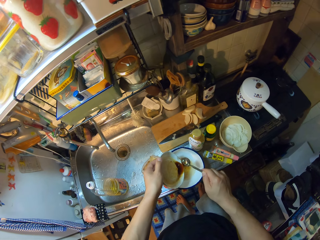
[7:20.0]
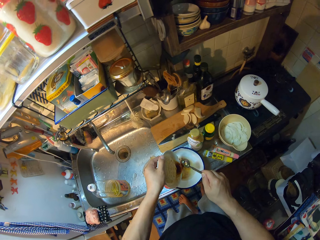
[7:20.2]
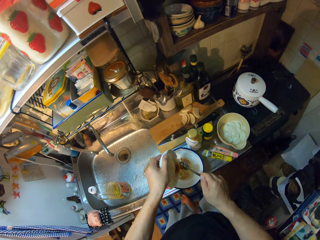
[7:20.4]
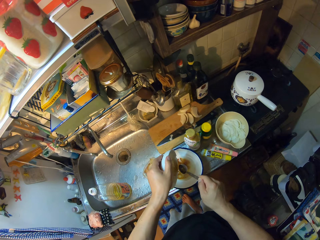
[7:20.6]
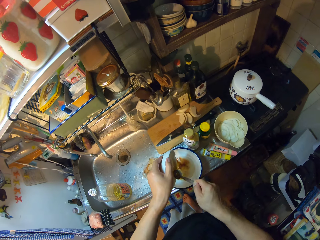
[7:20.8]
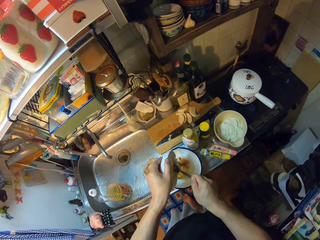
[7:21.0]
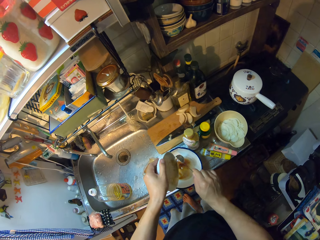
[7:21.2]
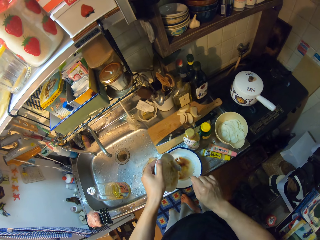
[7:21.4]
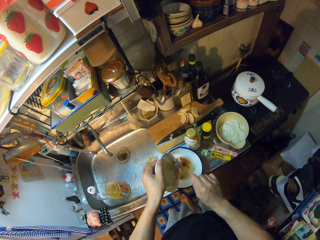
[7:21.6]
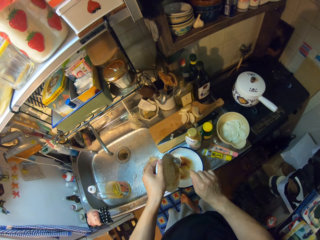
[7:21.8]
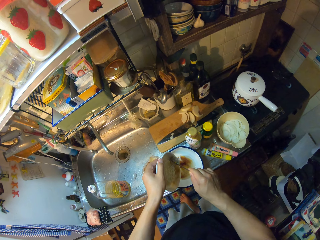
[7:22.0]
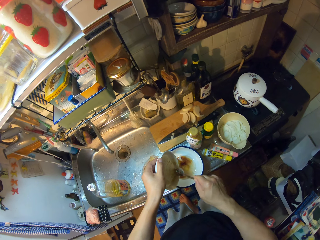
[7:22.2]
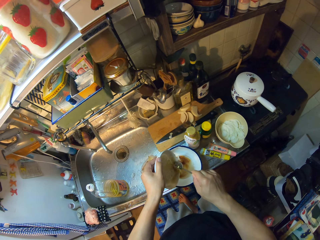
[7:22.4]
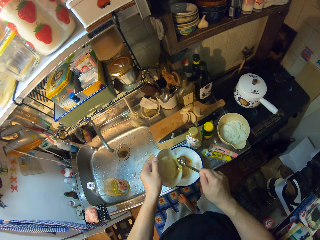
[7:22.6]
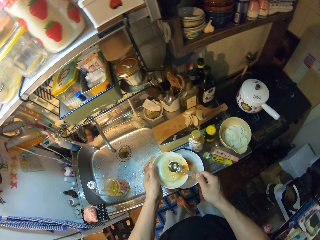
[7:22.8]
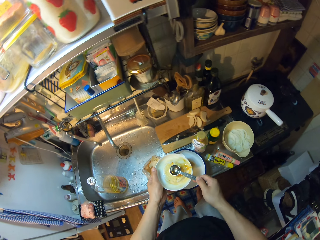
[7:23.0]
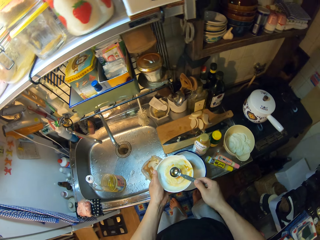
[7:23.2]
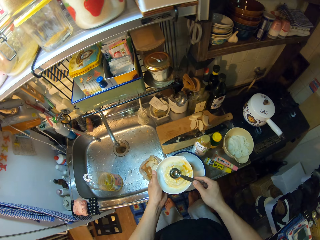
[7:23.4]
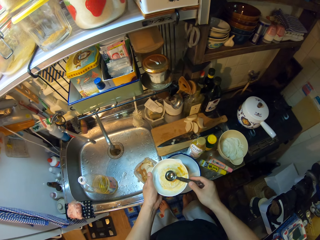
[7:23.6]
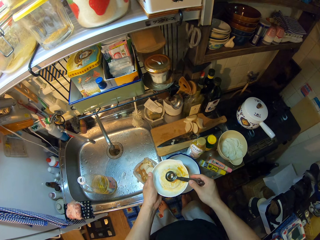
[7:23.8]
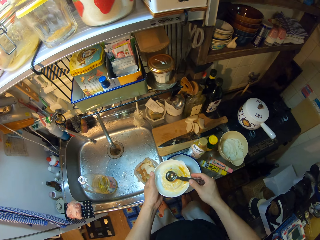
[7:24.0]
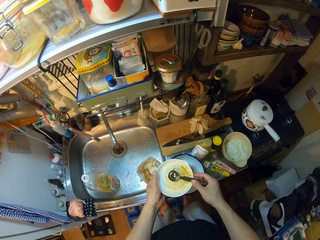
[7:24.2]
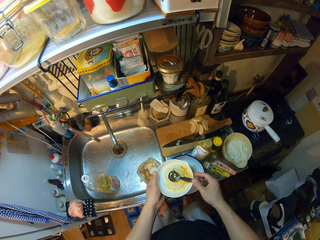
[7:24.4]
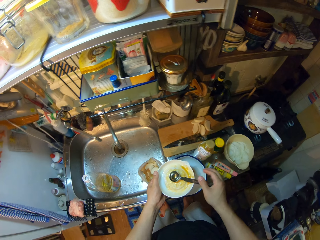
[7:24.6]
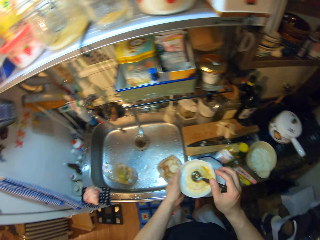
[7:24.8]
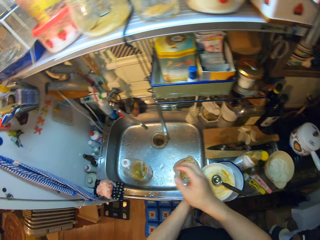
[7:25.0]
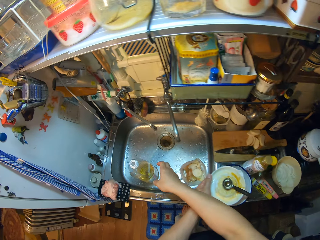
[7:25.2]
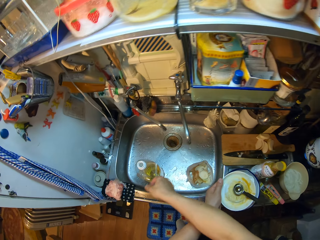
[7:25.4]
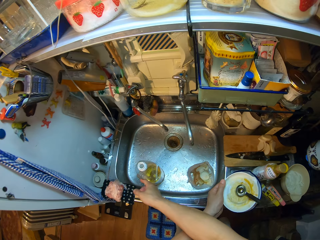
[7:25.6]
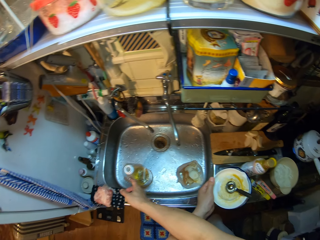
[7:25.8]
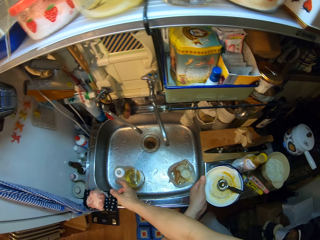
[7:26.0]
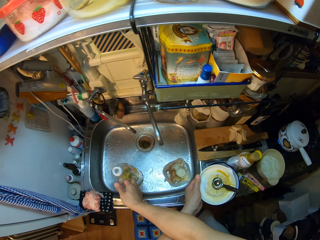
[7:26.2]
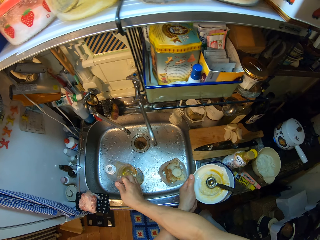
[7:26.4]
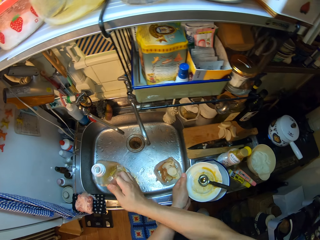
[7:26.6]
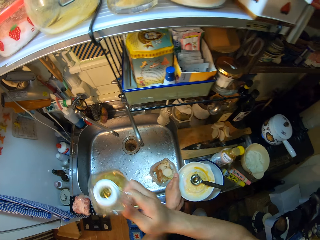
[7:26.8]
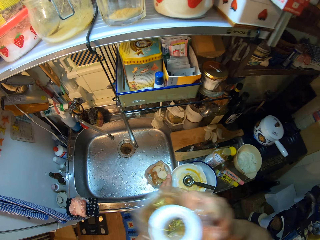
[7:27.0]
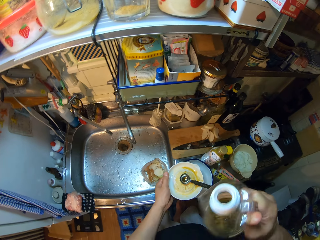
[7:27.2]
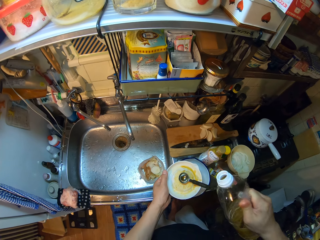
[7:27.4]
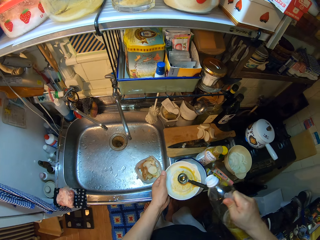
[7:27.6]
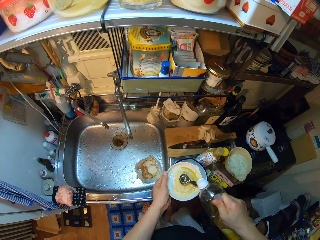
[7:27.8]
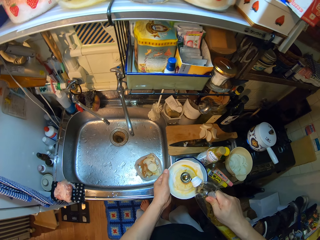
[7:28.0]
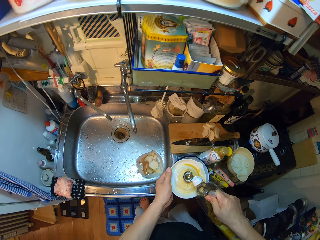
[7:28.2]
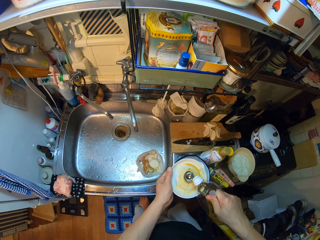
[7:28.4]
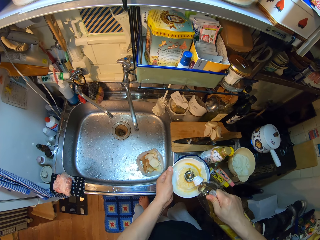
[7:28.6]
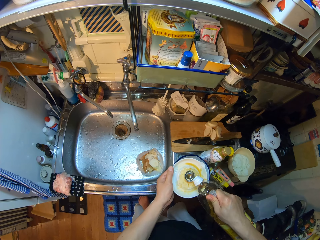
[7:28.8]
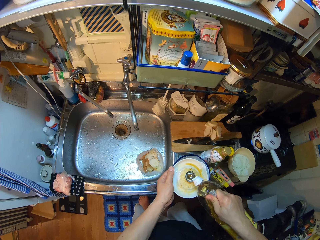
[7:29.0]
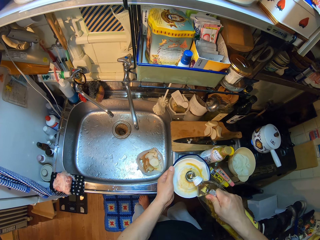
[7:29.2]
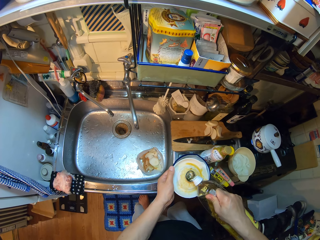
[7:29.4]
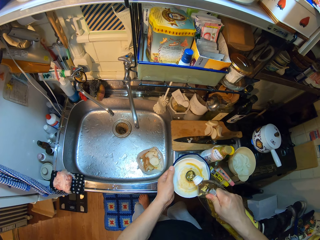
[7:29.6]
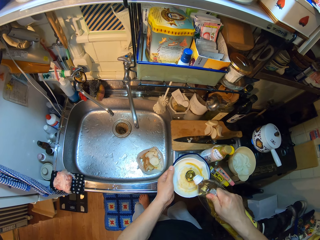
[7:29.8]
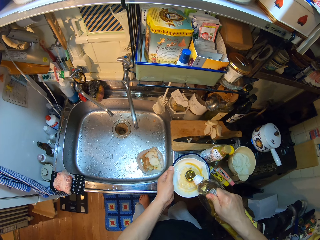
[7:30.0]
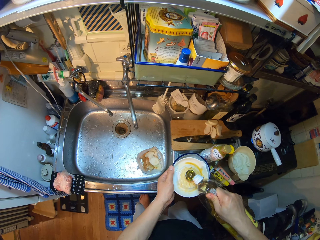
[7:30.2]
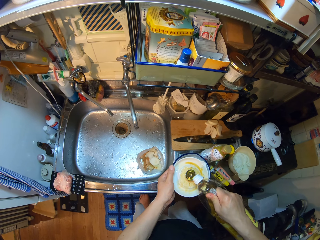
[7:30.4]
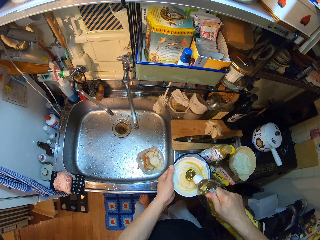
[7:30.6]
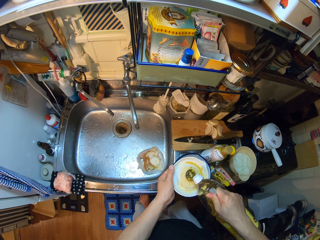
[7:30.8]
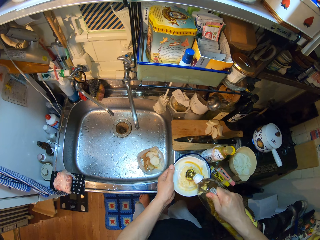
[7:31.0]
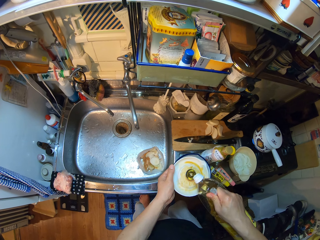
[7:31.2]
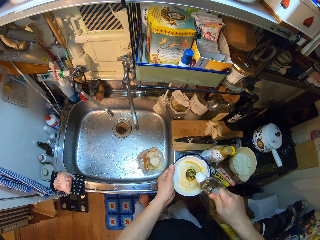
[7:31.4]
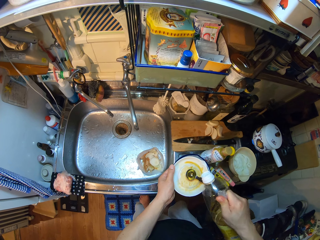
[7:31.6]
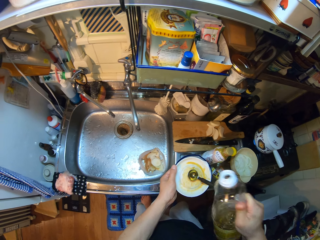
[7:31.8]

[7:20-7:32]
The camera wearer pours liquid into the bowl from the grater. They scrape the grater with the measuring spoon. They place the measuring spoon on the grater. They carry a bottle of oil from the sink. They pour oil into the measuring spoon.

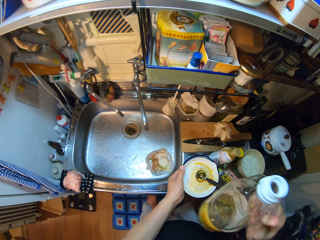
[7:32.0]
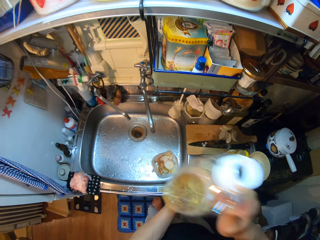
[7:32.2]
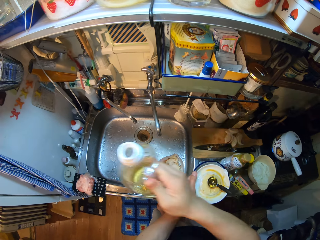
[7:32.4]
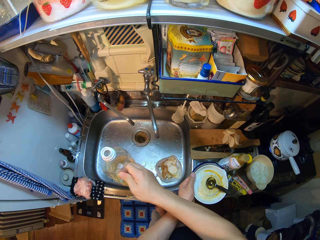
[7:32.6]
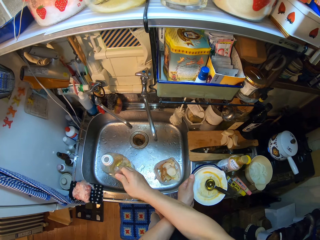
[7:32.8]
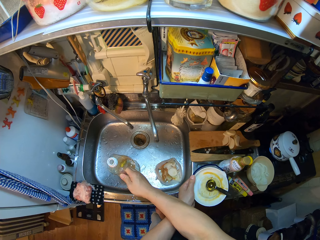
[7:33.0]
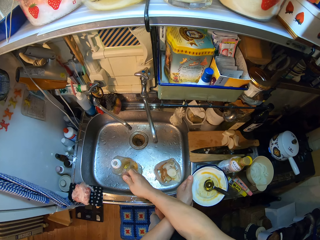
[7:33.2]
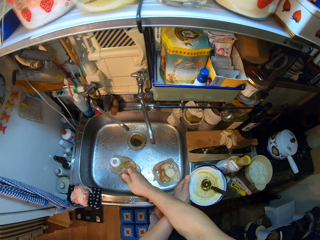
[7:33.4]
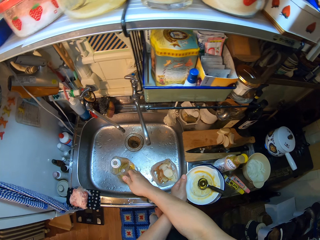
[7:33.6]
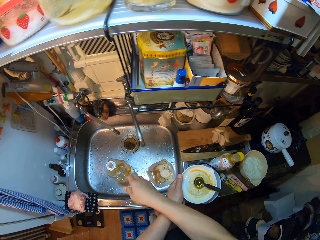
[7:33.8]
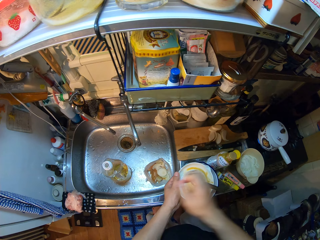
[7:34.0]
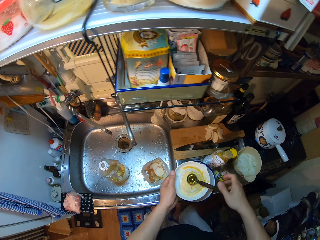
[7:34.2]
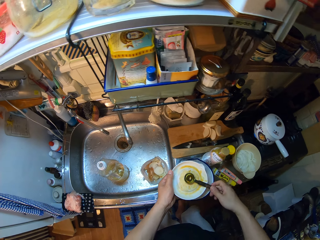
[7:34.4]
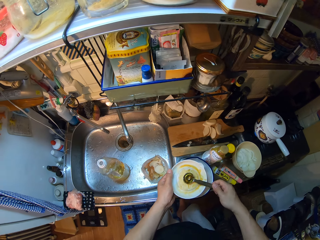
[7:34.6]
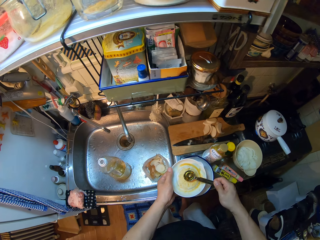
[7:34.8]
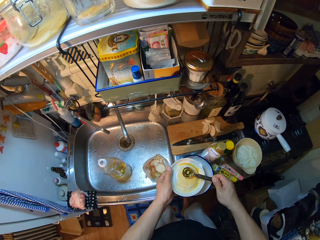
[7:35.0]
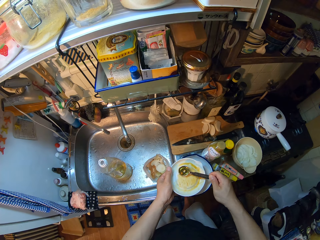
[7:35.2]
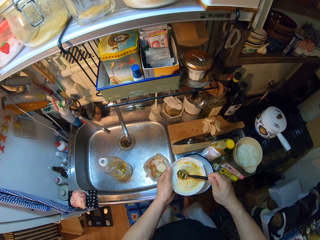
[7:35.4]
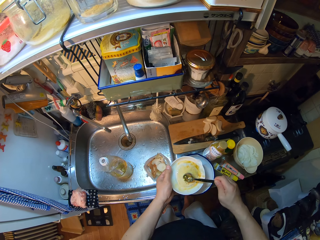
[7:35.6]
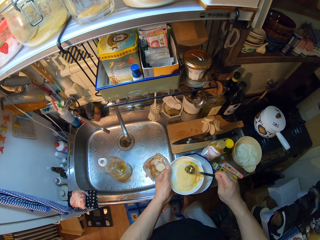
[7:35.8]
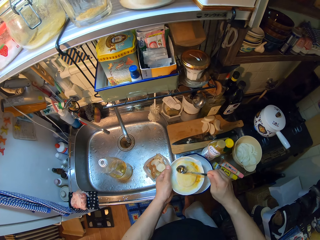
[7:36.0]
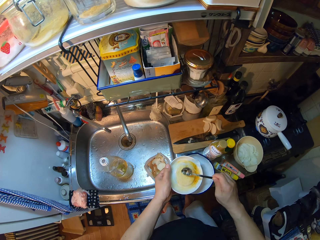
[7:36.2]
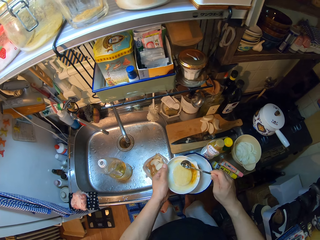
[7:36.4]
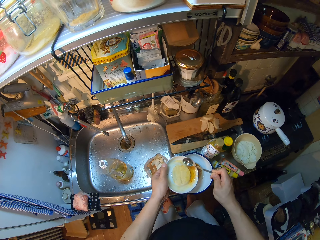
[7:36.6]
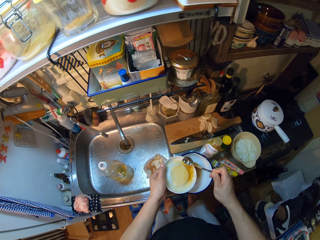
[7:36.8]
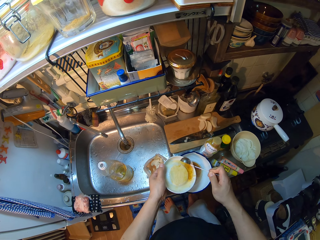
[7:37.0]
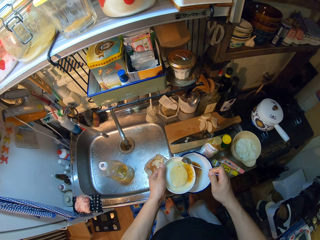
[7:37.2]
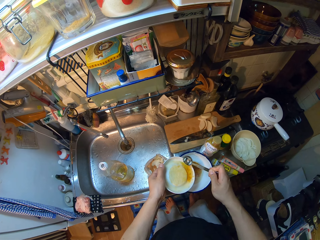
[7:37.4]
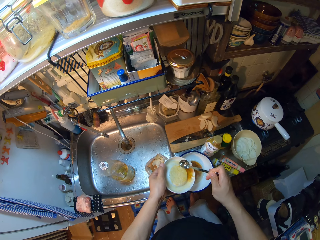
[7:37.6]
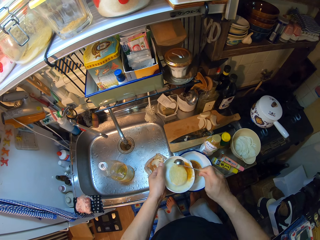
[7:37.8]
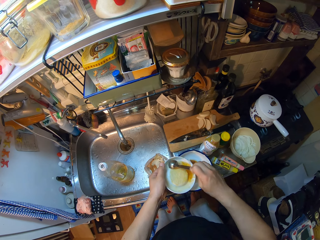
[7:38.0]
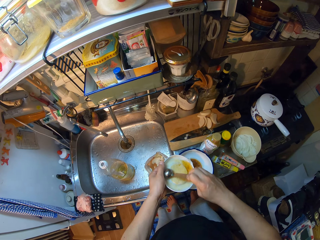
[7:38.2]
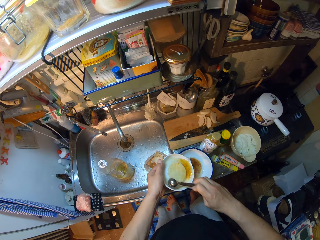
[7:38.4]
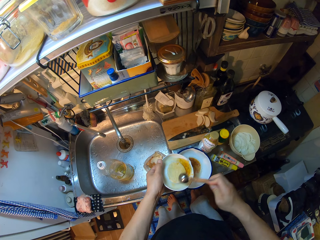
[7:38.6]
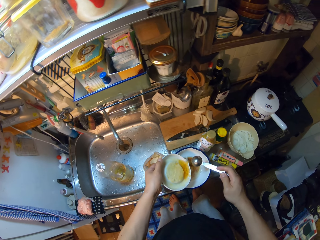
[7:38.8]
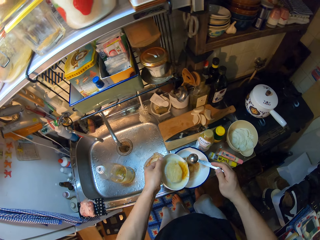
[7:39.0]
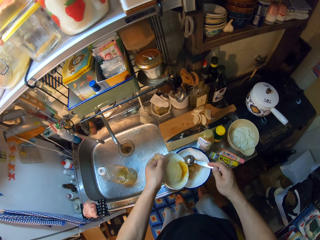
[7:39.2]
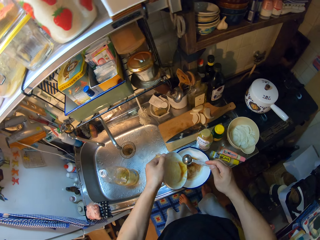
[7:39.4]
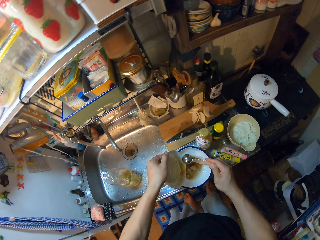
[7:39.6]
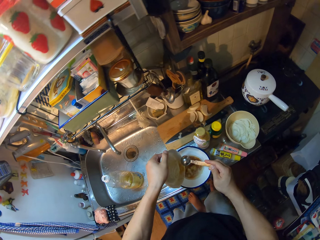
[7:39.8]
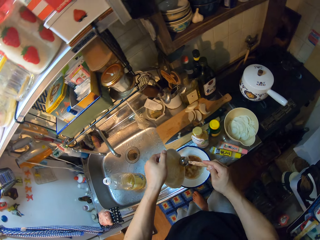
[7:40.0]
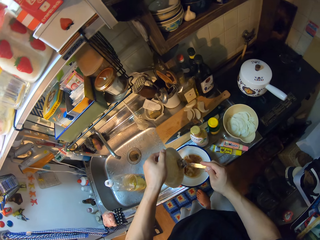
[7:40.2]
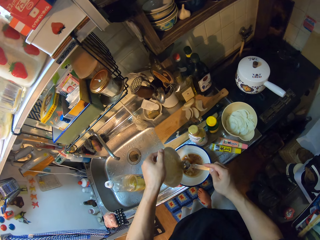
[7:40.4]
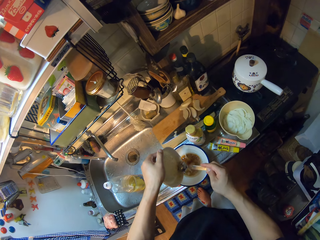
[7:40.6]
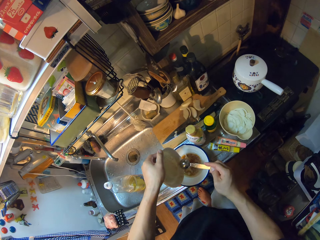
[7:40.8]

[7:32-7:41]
The camera wearer drops the bottle of oil in the sink. They pick the spoon. They pour oil on the grater from the measuring spoon. They scrape the grater with the measuring spoon. They pour oil into the bowl.
